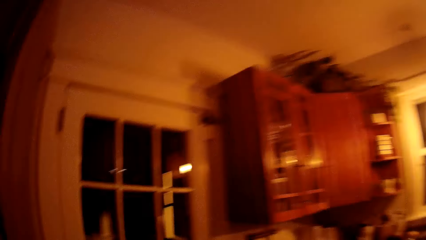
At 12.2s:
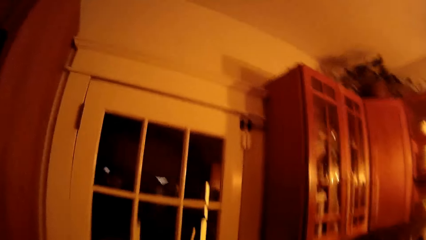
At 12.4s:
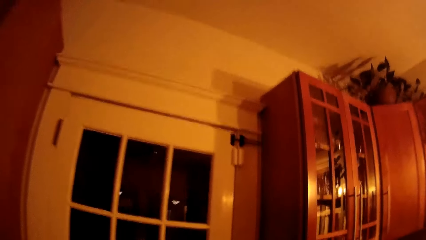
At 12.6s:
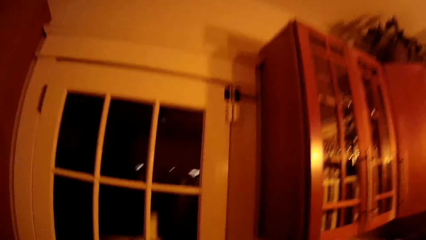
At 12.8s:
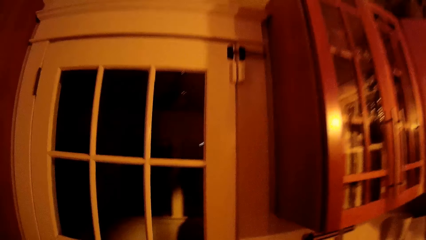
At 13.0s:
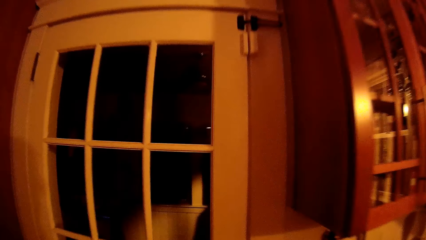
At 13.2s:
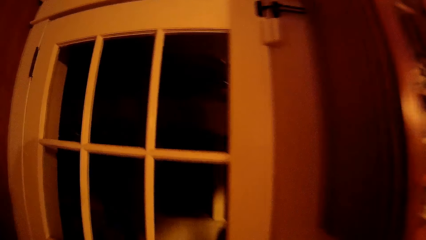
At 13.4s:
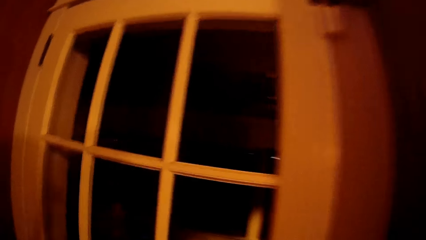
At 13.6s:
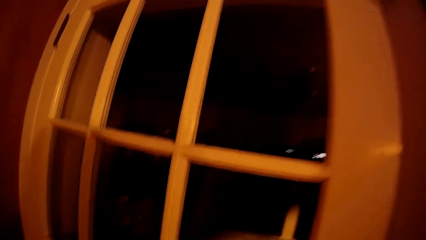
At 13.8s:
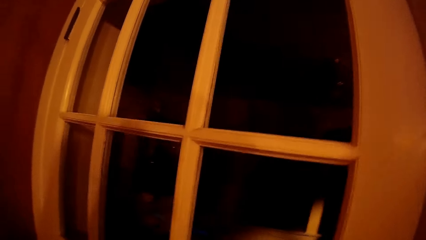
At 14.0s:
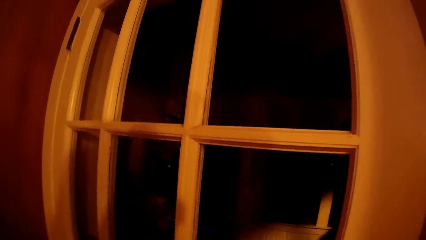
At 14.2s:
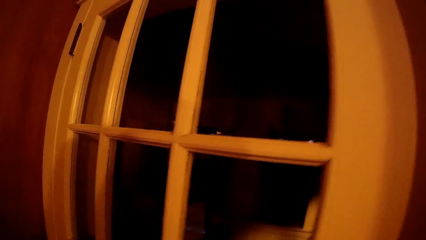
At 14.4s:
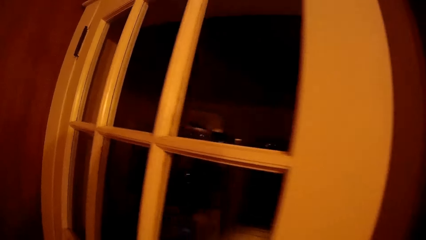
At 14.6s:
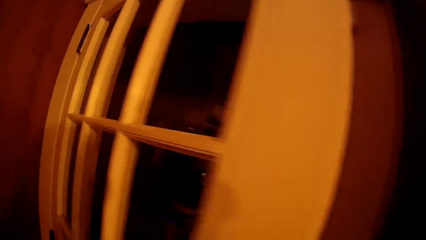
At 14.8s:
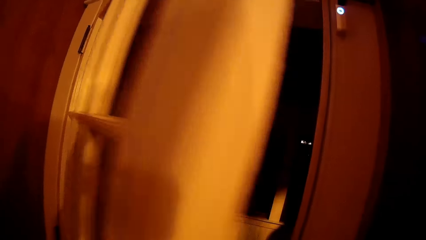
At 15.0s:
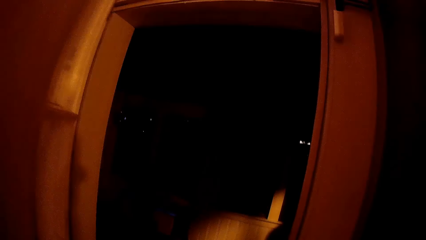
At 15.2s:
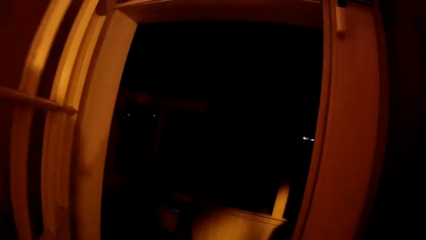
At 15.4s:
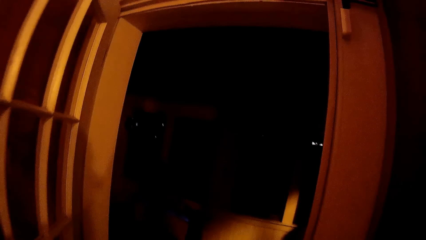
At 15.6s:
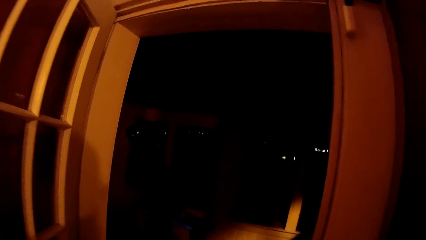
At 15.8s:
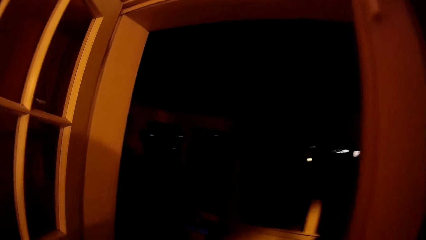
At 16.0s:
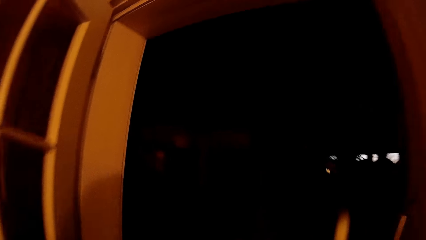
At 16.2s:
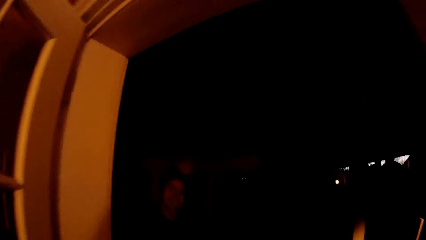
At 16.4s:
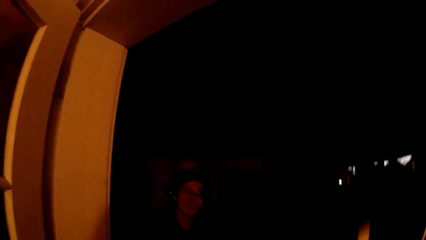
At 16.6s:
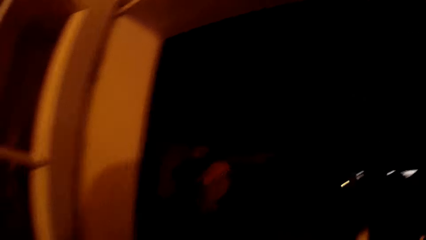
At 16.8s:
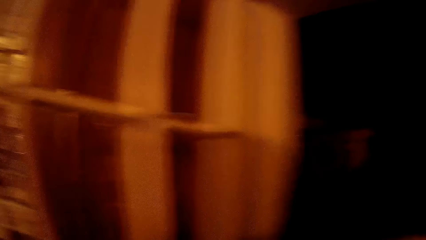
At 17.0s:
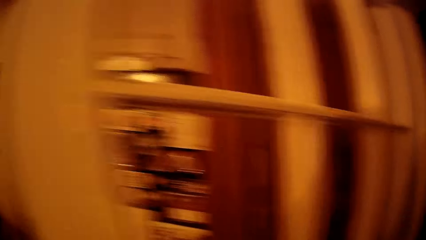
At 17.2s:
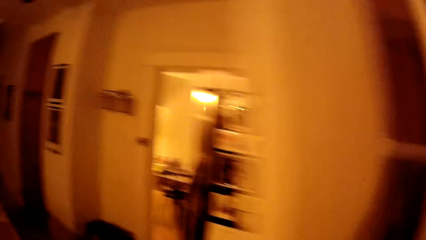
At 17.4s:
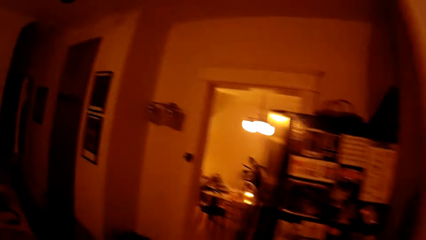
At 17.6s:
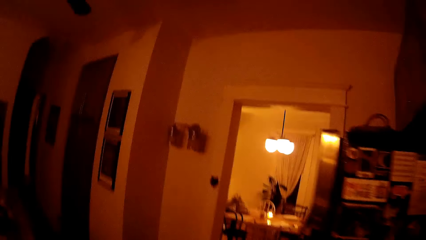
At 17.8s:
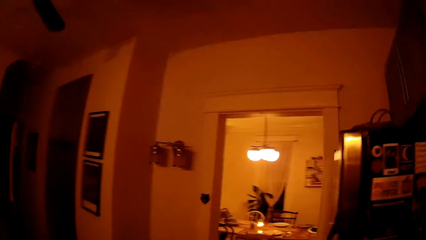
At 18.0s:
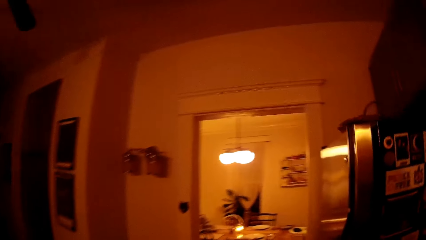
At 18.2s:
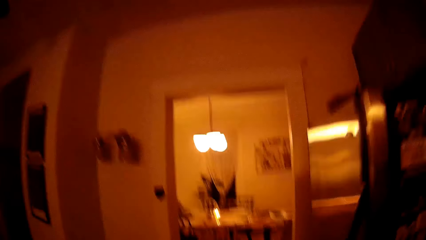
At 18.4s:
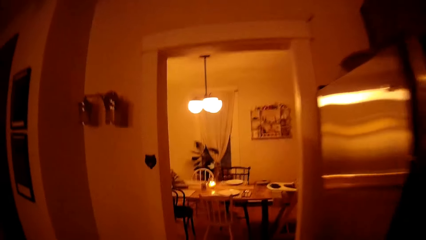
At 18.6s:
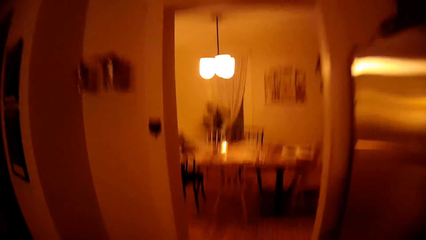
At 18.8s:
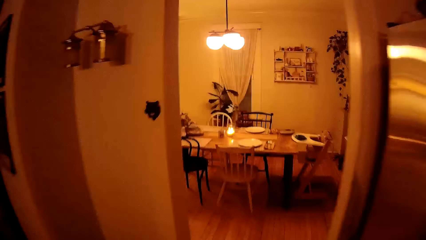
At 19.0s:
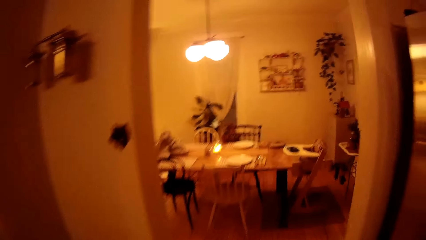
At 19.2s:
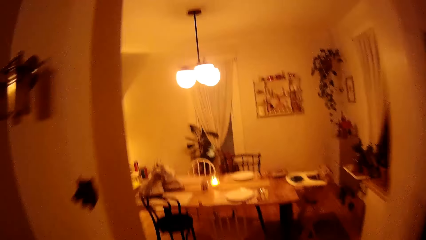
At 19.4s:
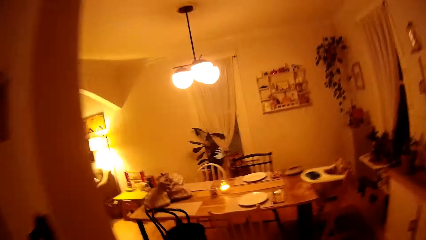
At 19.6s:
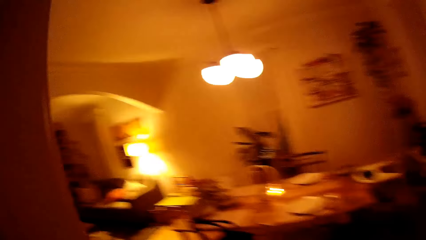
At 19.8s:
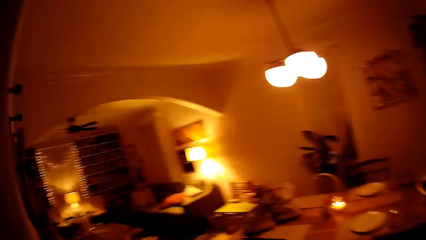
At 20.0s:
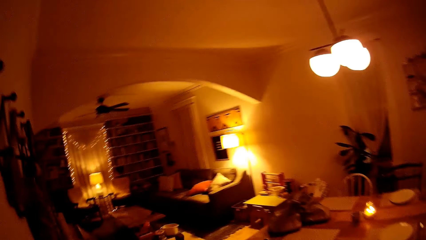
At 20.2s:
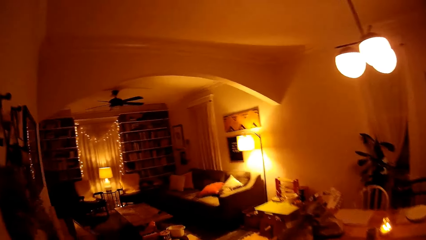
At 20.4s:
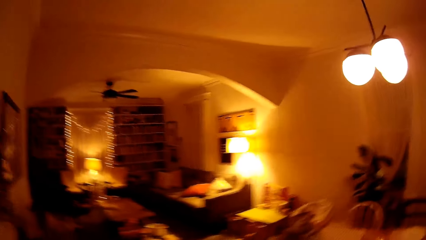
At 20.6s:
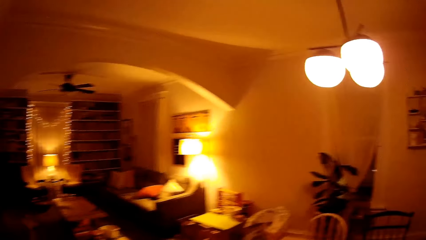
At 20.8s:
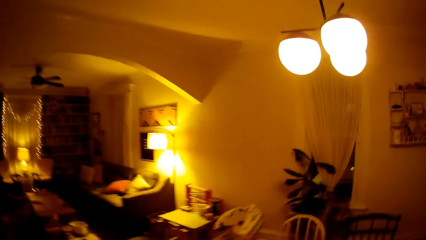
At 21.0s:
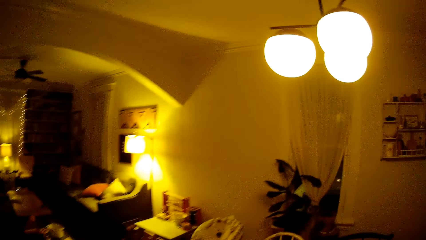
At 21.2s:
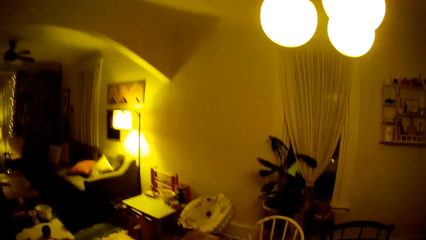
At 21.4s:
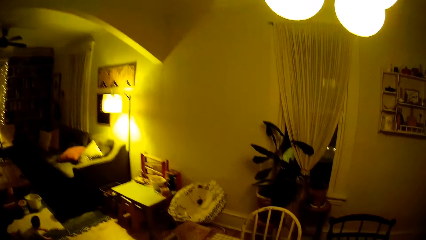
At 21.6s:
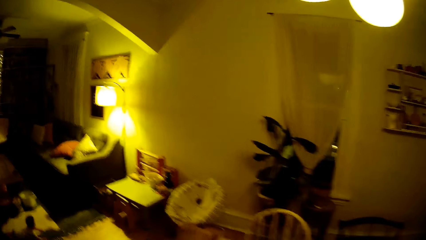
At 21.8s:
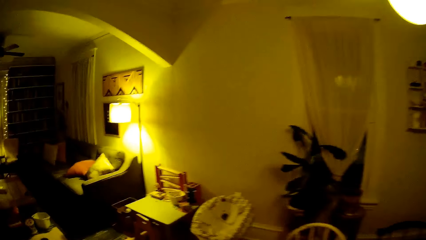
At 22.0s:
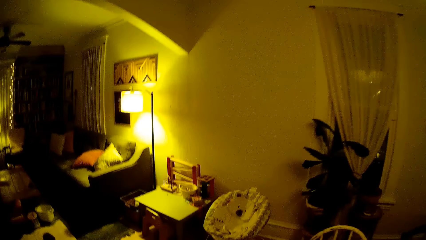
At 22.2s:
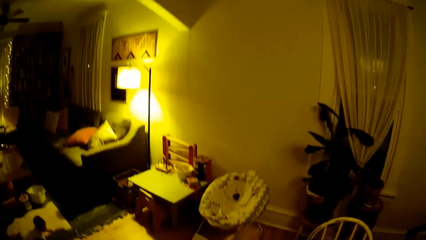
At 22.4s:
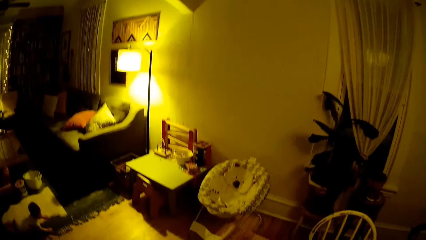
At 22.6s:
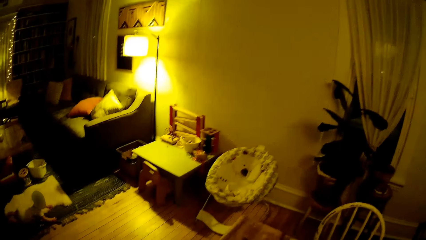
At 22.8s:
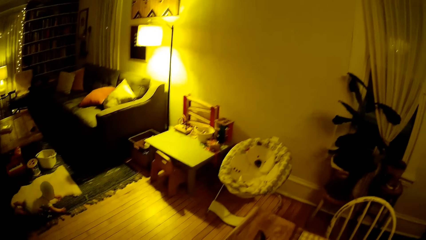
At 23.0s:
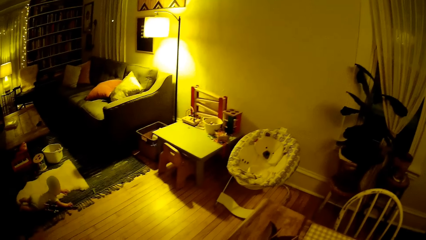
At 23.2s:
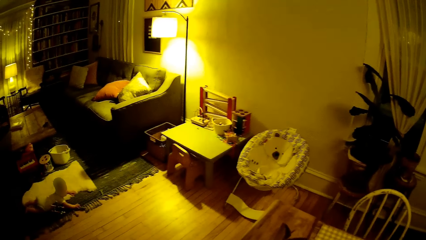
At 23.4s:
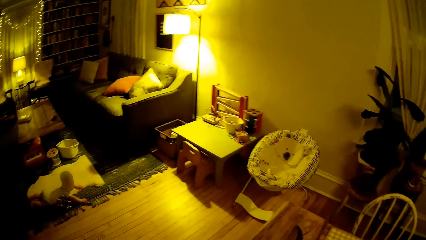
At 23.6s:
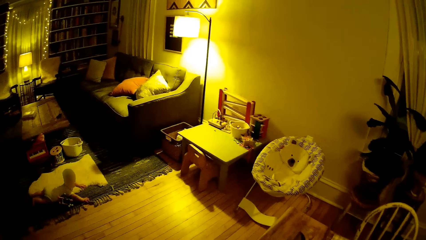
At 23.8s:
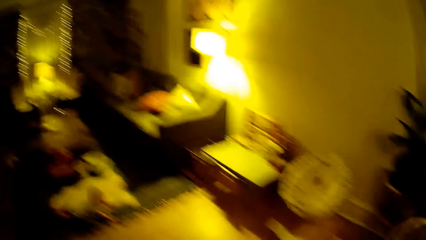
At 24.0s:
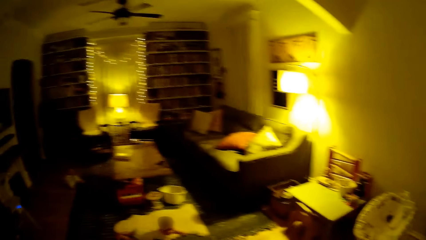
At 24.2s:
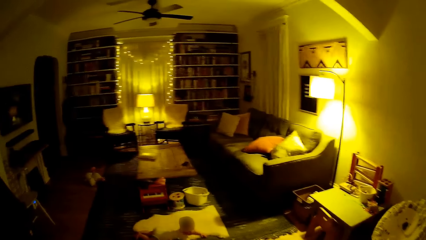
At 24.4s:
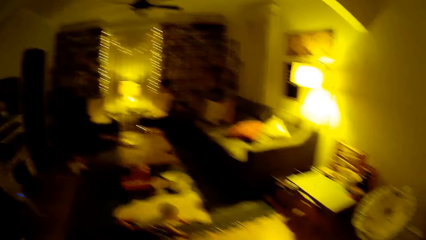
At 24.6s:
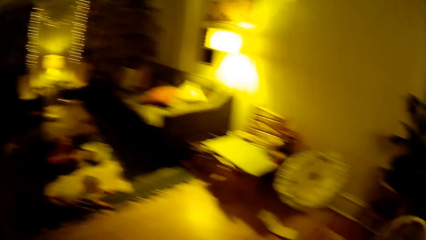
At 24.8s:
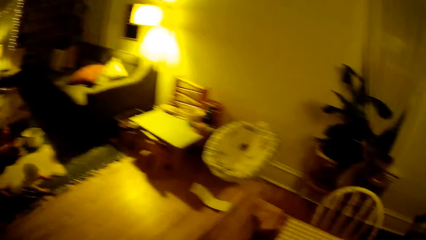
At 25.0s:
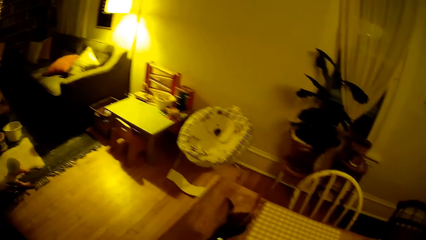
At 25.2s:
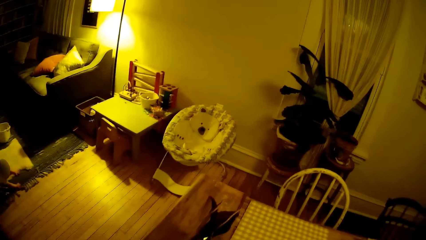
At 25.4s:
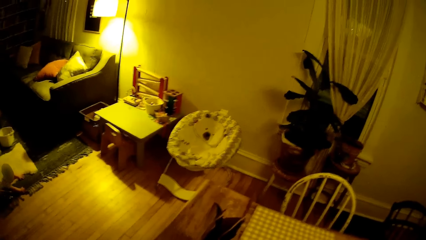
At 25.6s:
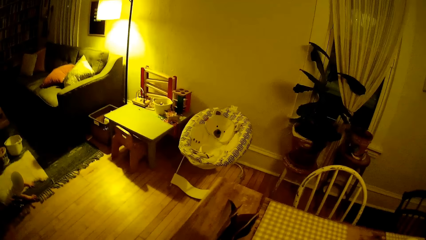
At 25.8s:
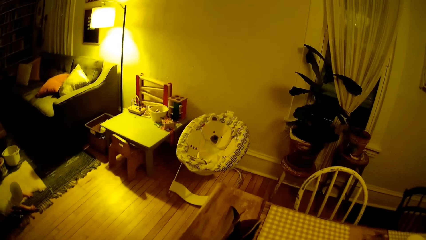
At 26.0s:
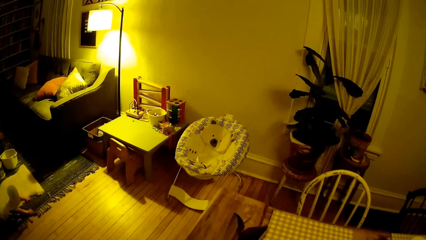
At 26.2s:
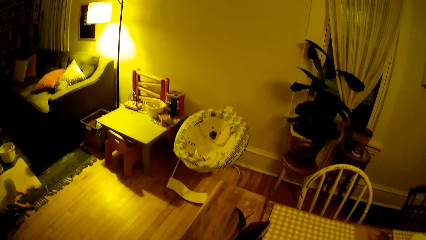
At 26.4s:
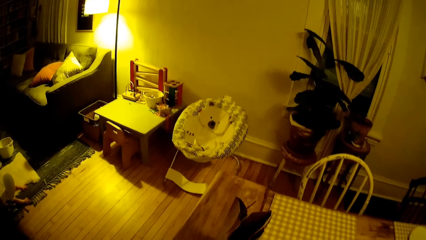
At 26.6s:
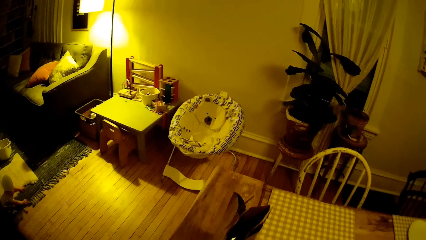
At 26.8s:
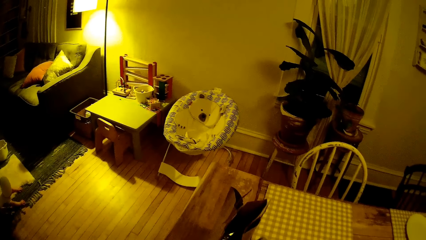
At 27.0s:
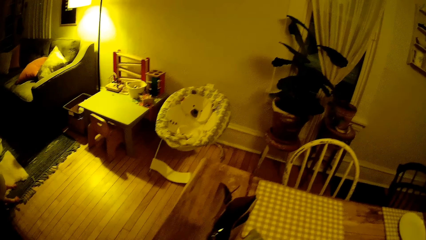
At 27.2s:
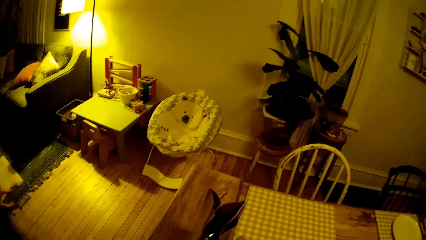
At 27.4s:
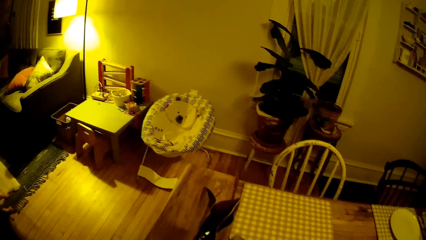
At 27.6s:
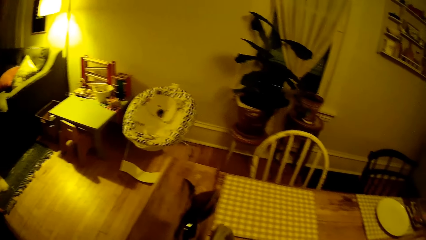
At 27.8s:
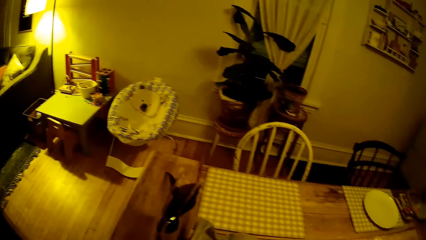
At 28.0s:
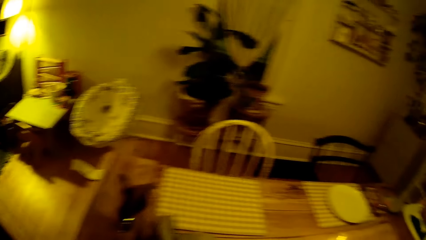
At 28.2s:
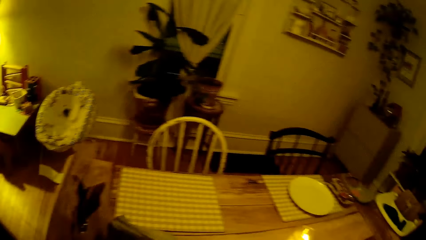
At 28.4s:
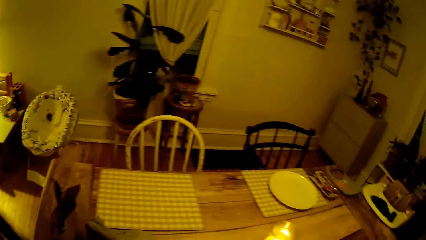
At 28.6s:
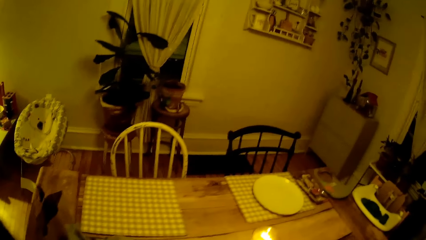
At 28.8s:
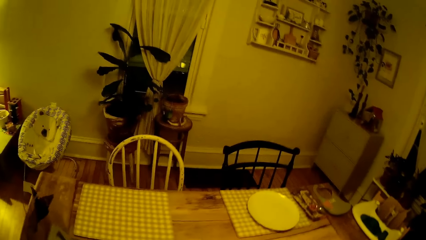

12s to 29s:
The camera wearer opens the door with her left hand. She converses with a man. She walks from the kitchen to the dining room. She looks around the house. She interacts with a baby.
